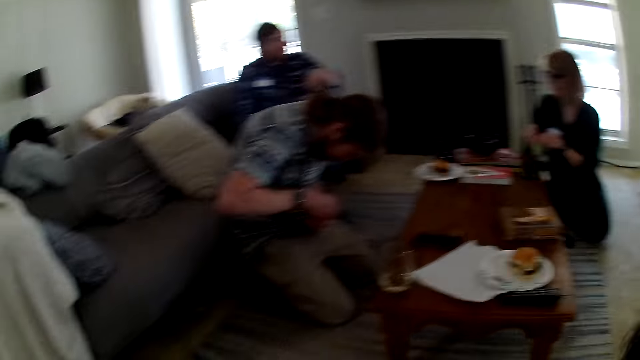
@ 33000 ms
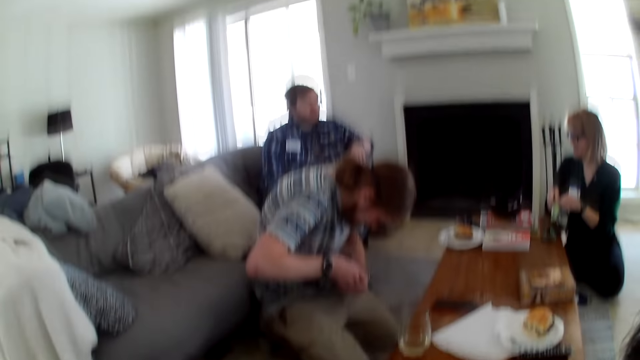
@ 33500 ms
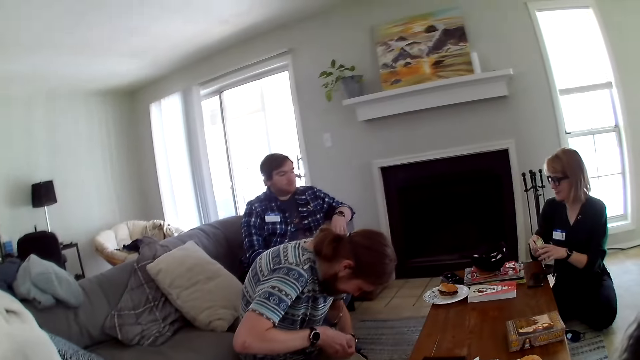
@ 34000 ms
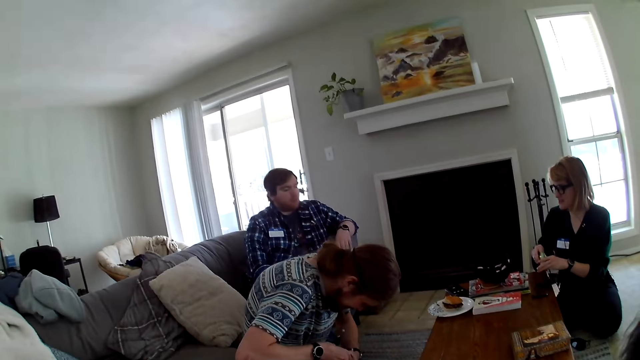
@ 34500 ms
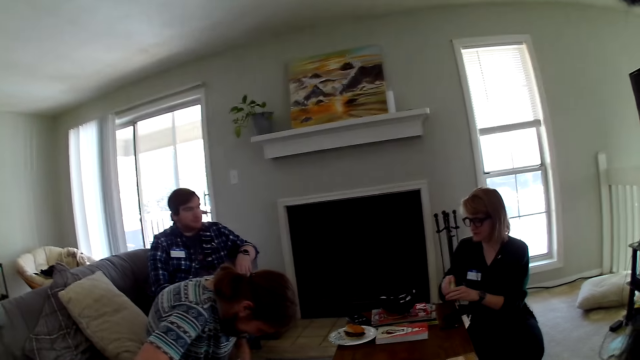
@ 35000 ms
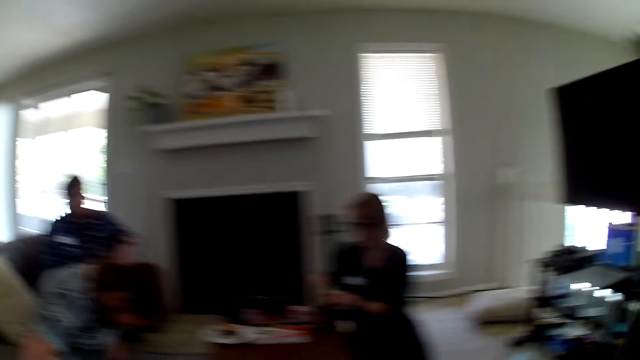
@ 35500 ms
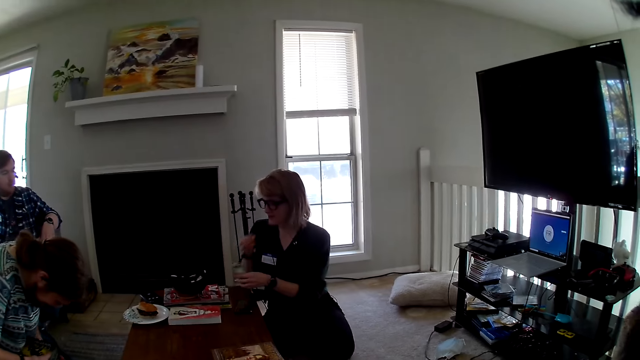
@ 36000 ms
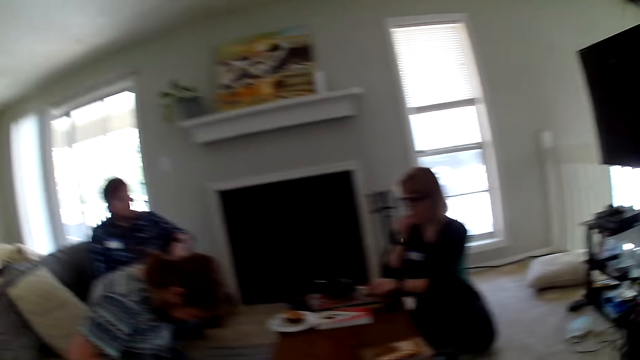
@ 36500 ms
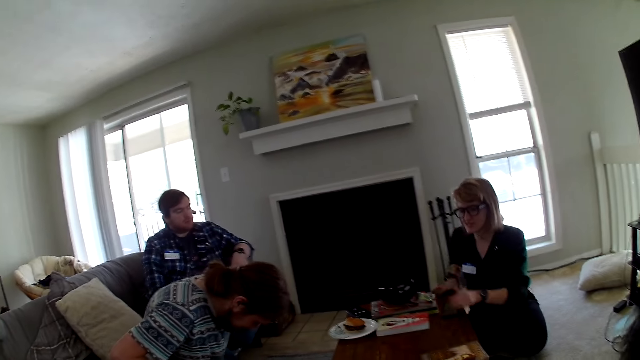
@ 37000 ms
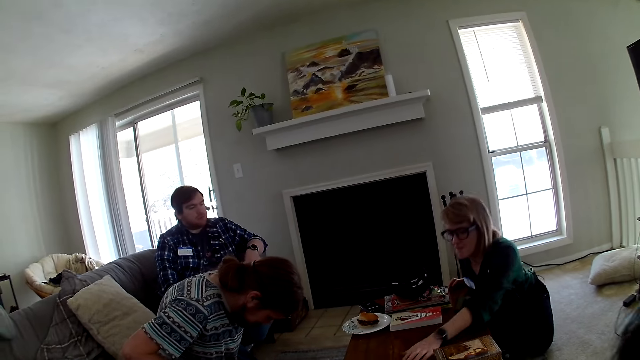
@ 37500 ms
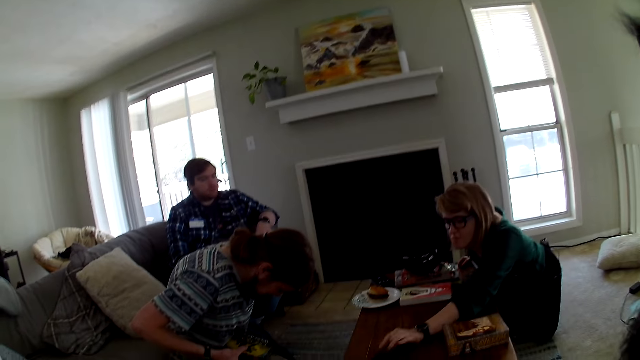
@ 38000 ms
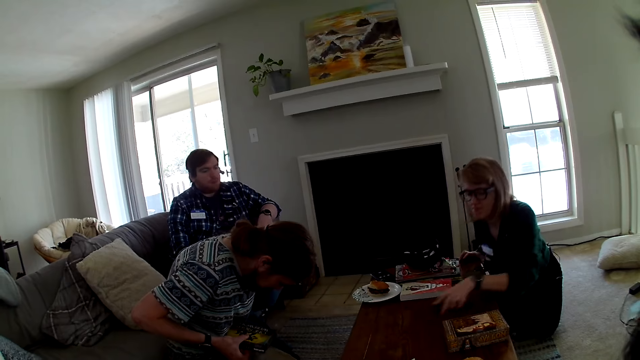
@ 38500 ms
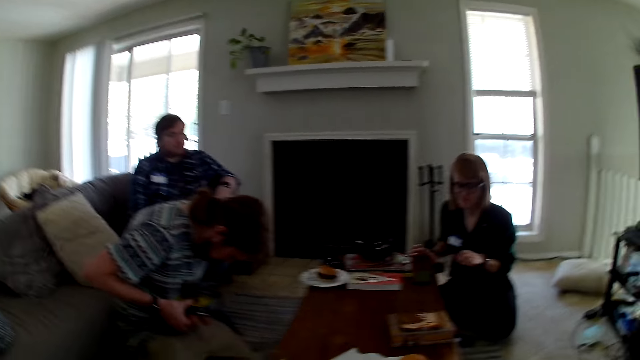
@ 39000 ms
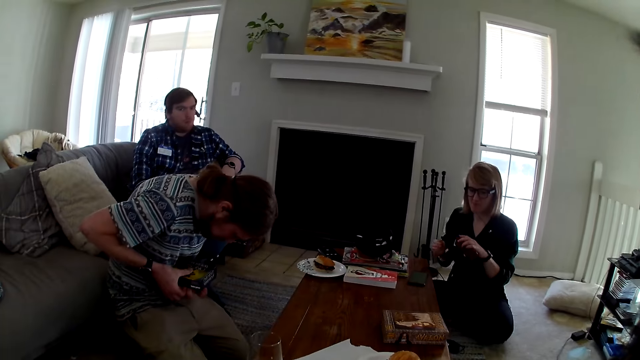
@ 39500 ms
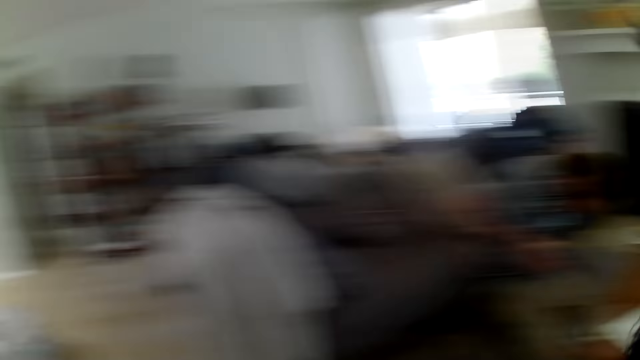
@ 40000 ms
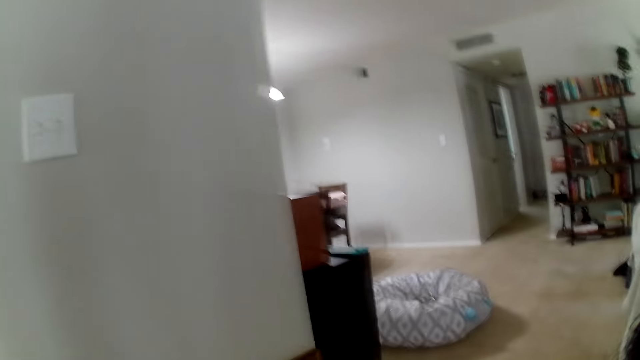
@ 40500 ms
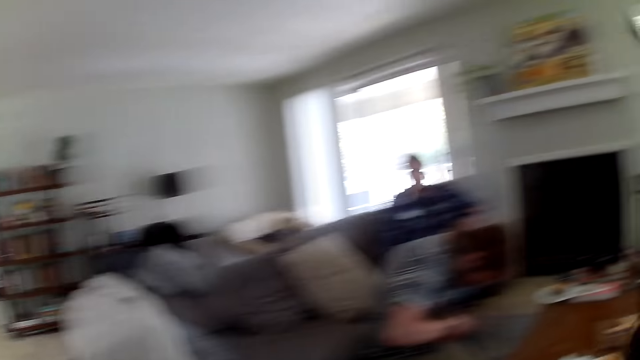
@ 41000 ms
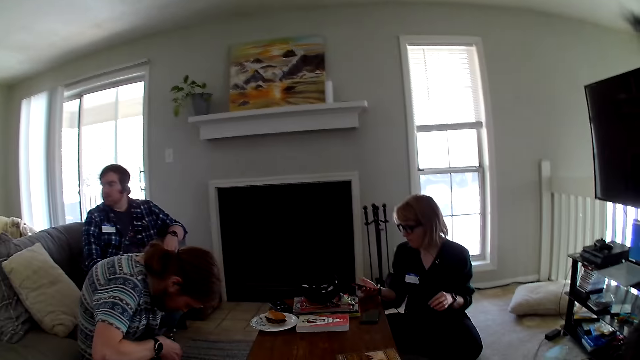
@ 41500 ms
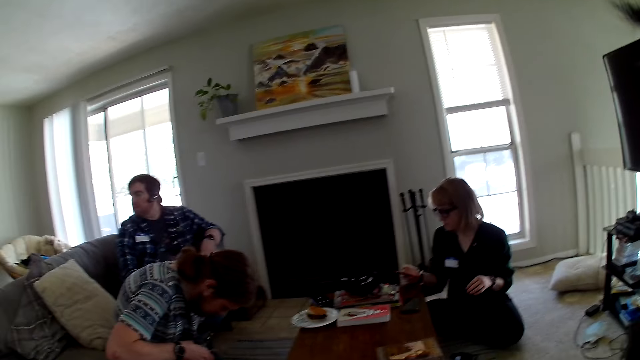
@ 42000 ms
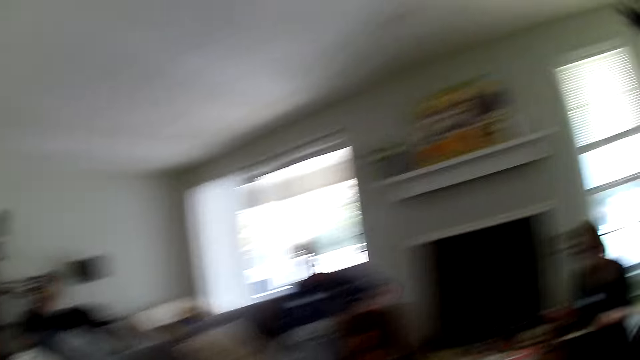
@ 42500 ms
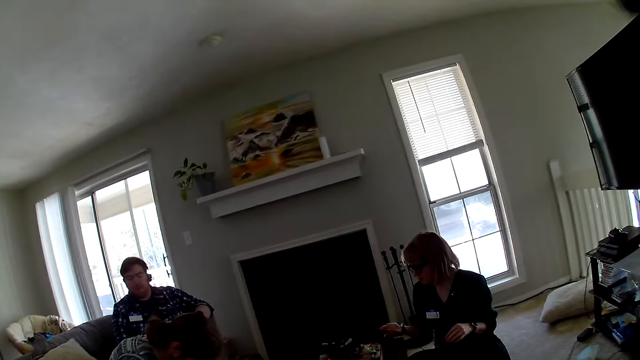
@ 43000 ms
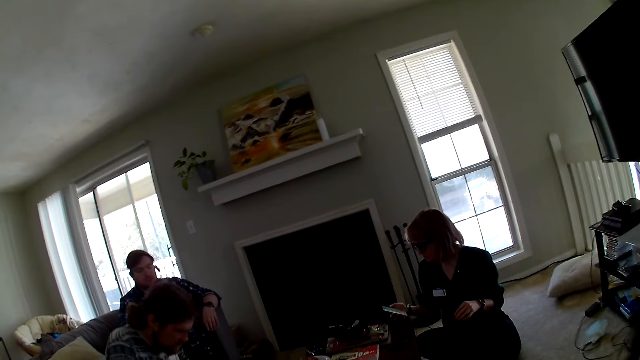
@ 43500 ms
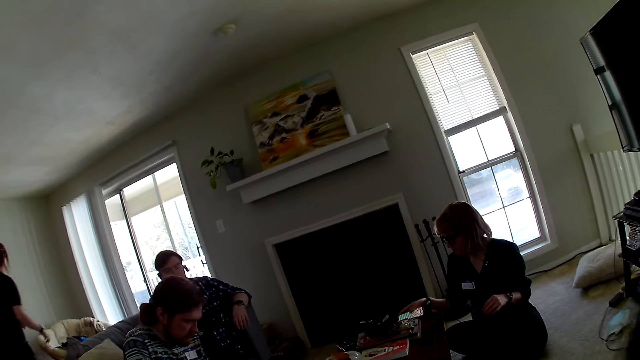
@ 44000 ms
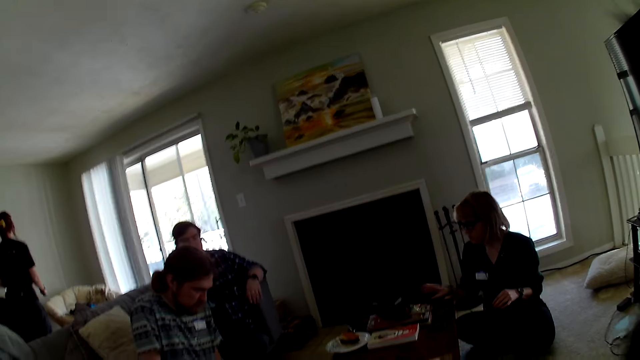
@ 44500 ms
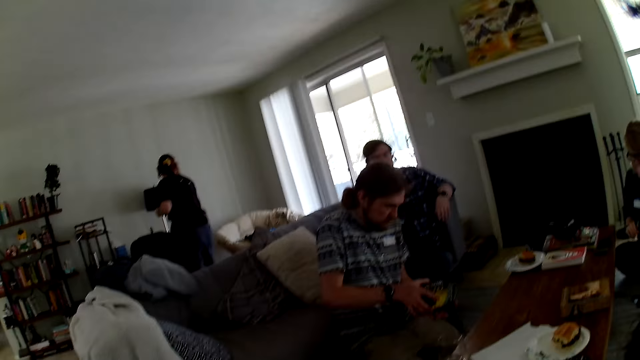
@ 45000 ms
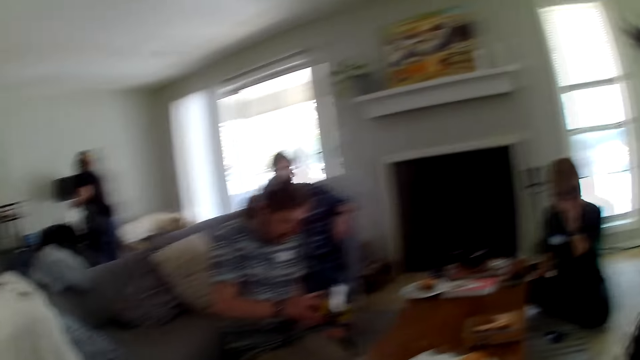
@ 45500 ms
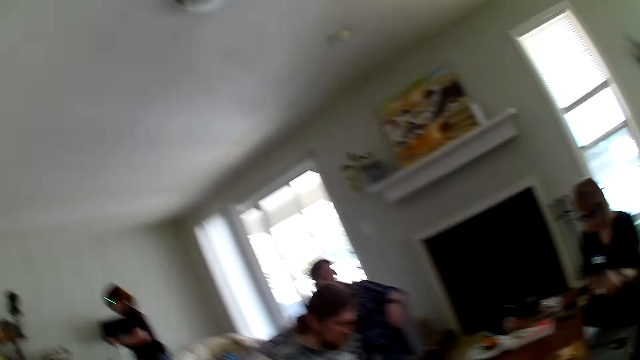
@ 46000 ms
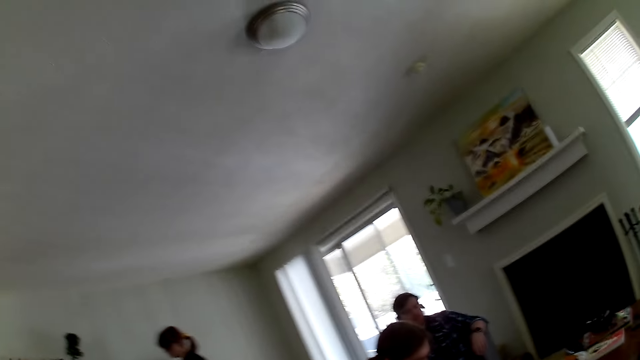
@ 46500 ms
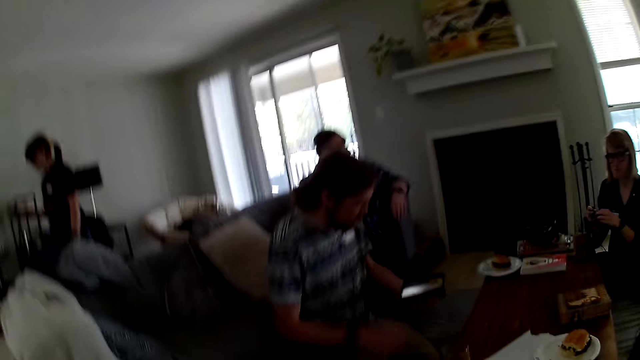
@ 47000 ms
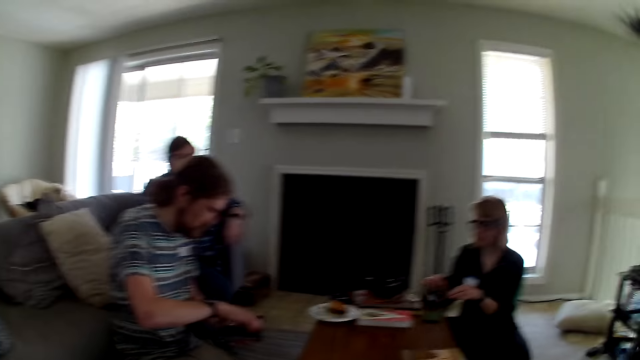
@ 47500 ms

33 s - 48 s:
A woman picks up a candy from the package and eats the candy. She places the packet of candy on the table. She picks up the phone from the table. The camera wearer looks around the house. The woman operates the phone. She puts the phone on the table.

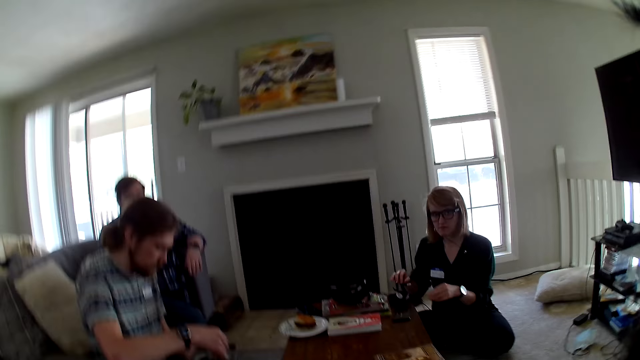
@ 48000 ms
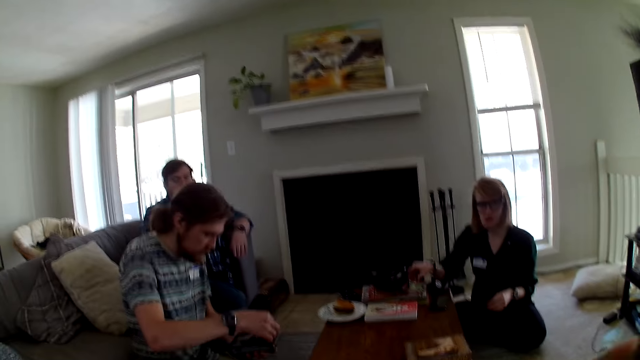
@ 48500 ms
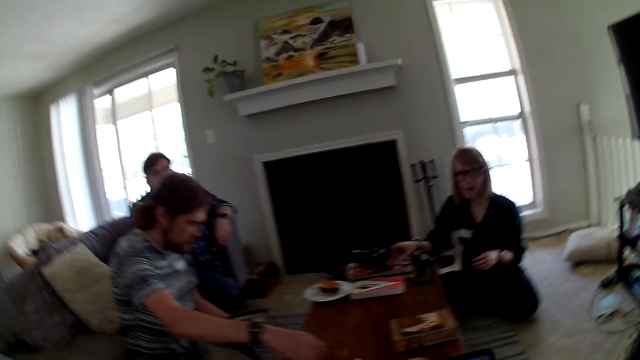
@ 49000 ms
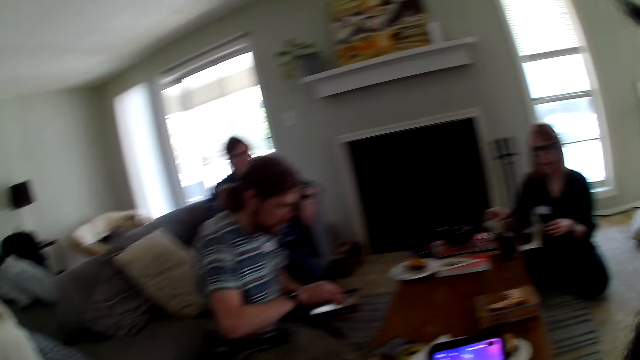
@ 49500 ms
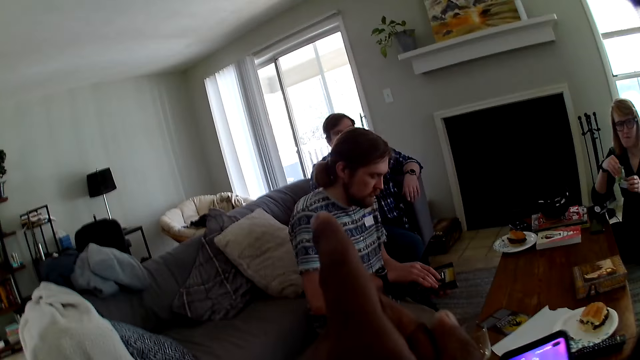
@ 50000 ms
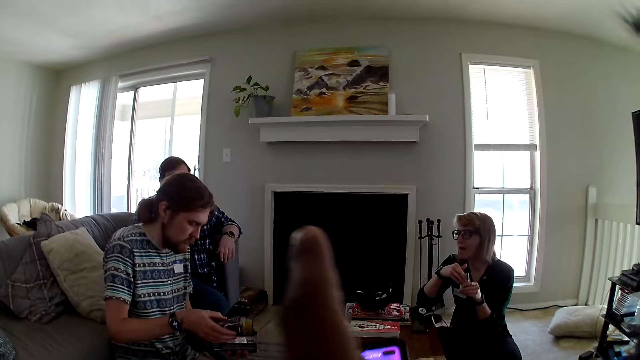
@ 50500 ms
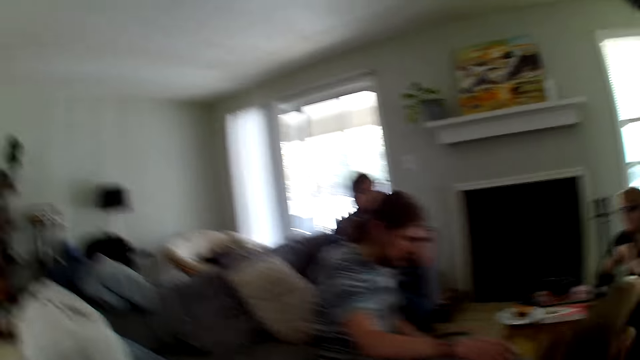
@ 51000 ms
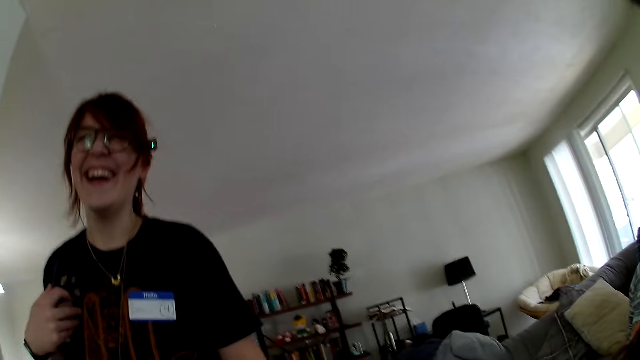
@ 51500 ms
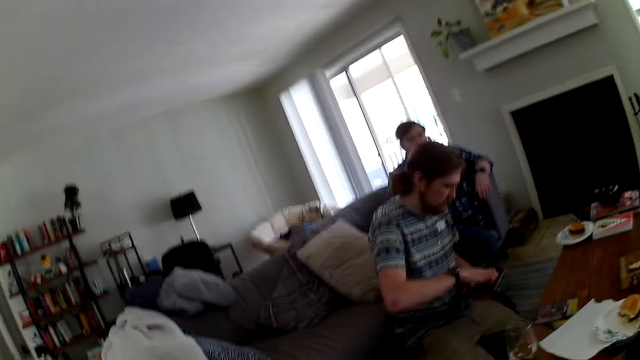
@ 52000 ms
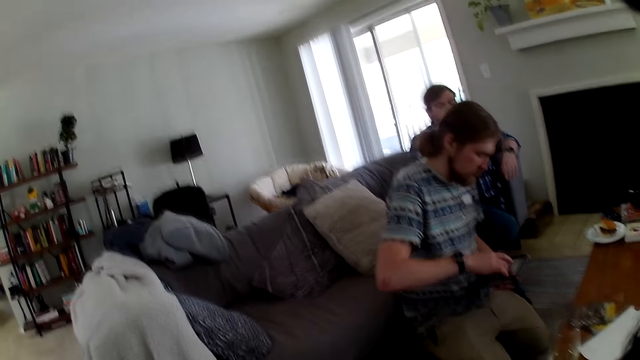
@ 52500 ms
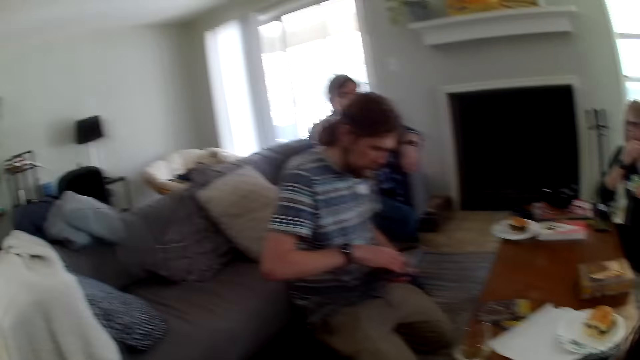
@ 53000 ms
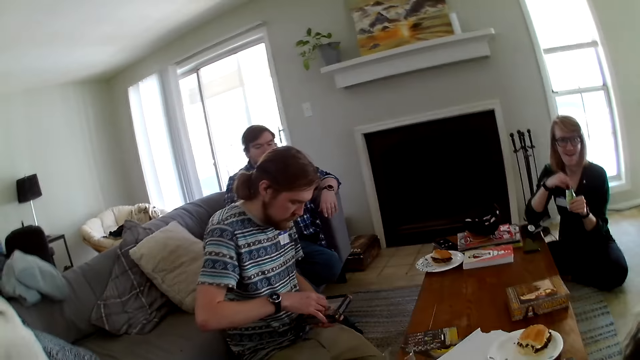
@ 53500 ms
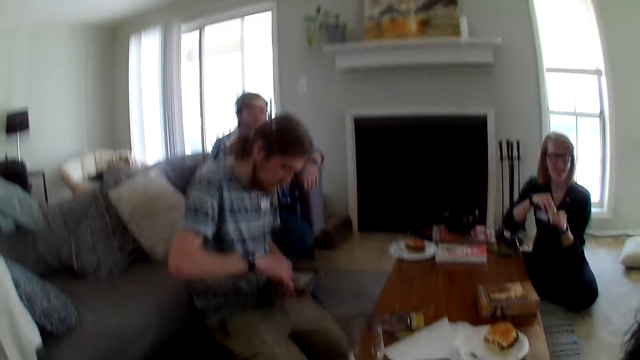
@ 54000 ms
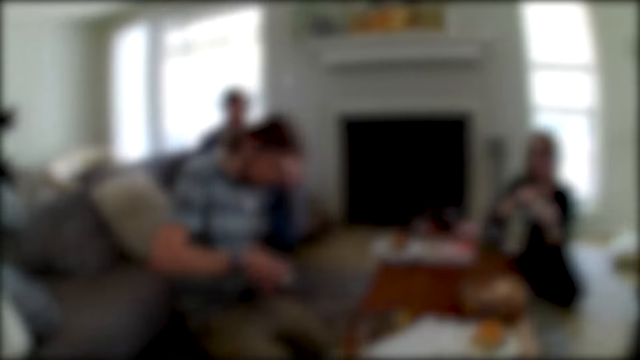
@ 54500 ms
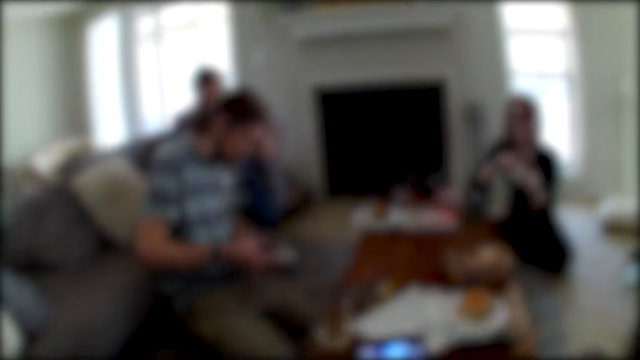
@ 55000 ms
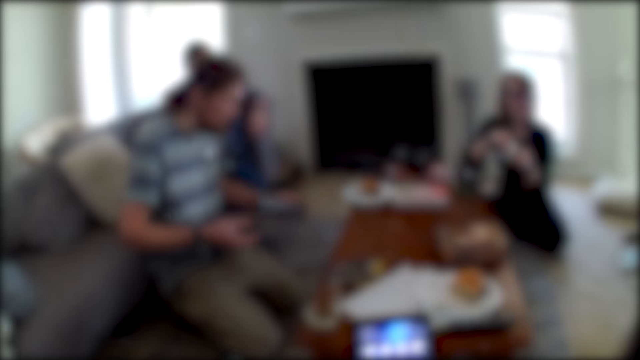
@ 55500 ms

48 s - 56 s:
A woman puts the card on the table.
